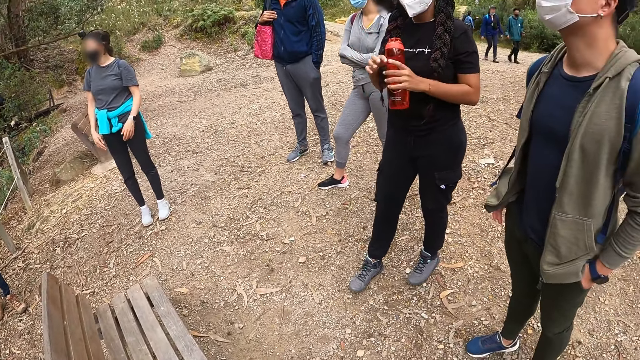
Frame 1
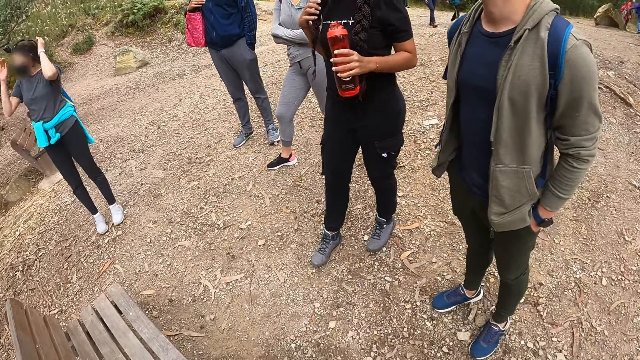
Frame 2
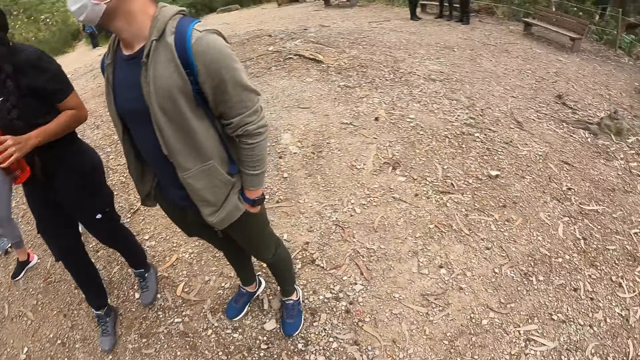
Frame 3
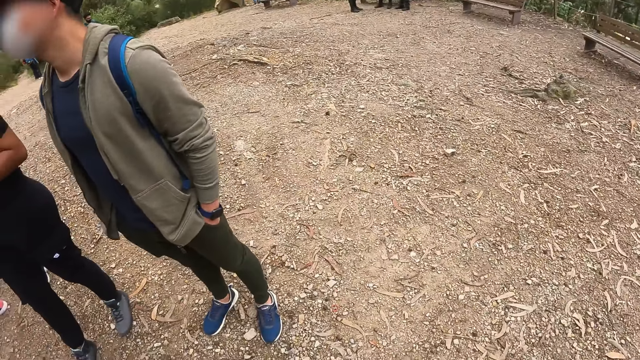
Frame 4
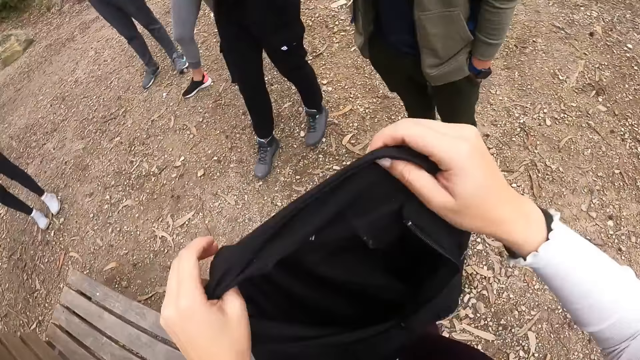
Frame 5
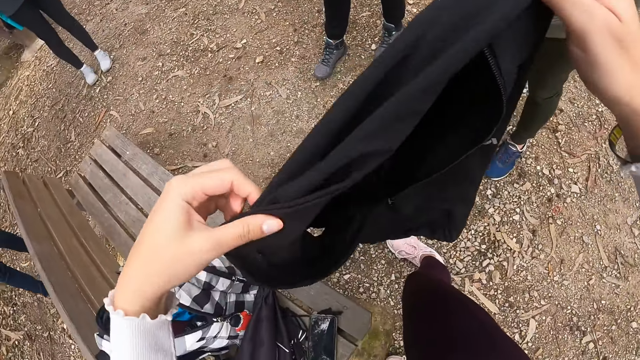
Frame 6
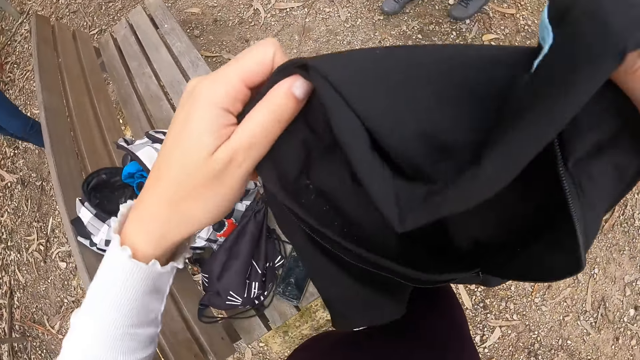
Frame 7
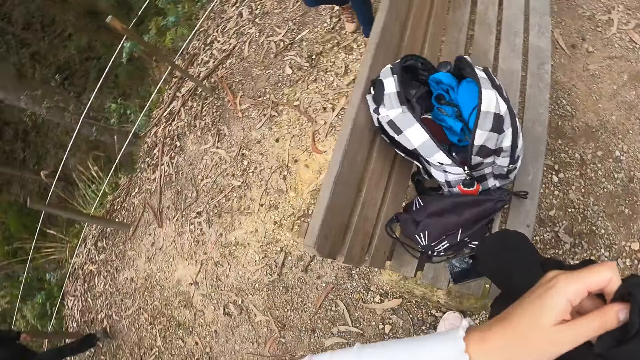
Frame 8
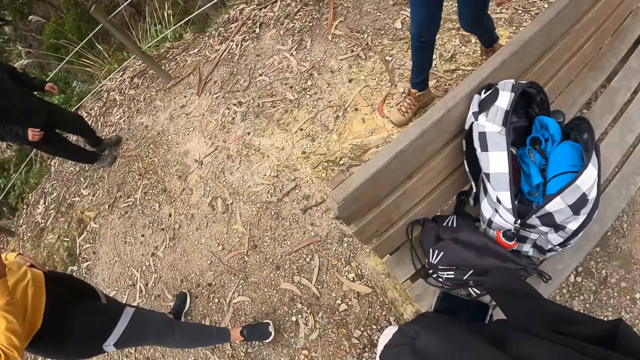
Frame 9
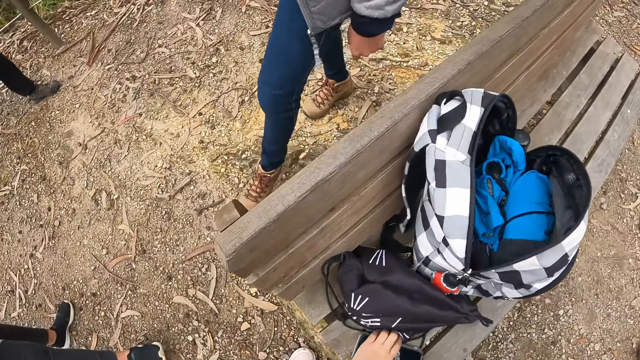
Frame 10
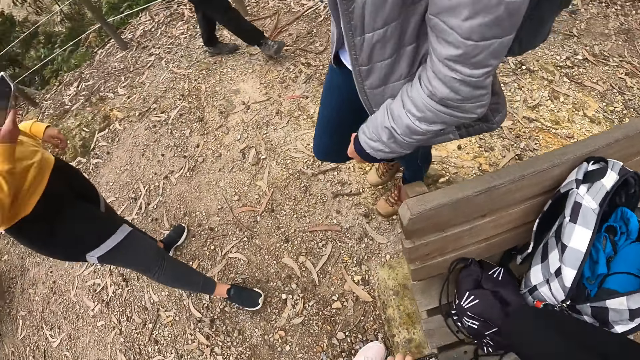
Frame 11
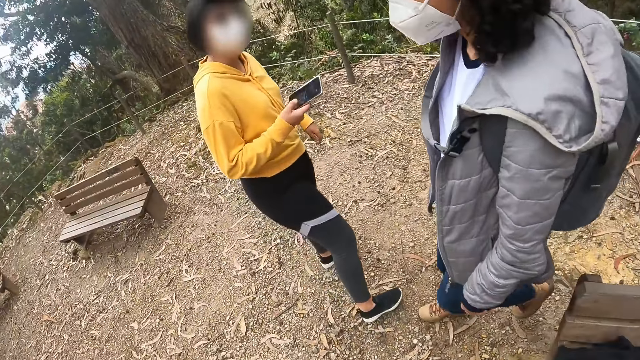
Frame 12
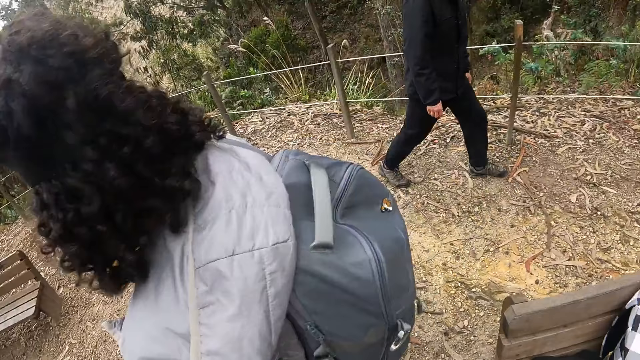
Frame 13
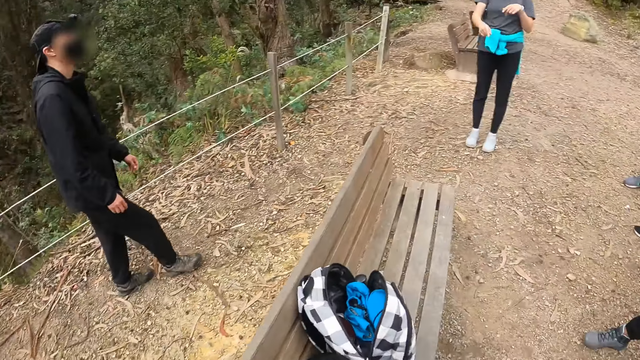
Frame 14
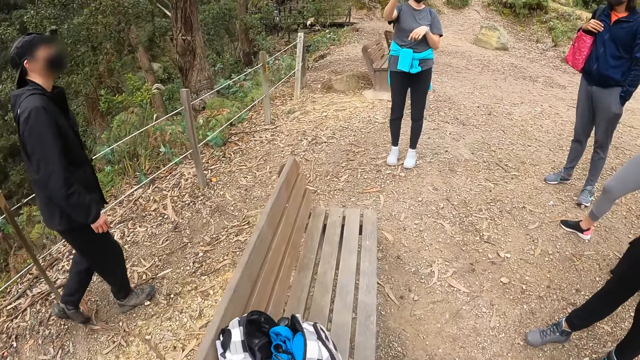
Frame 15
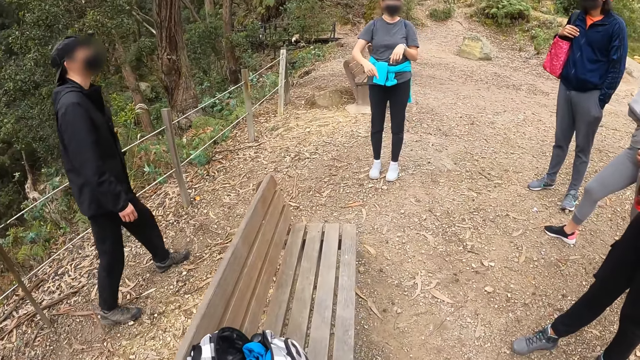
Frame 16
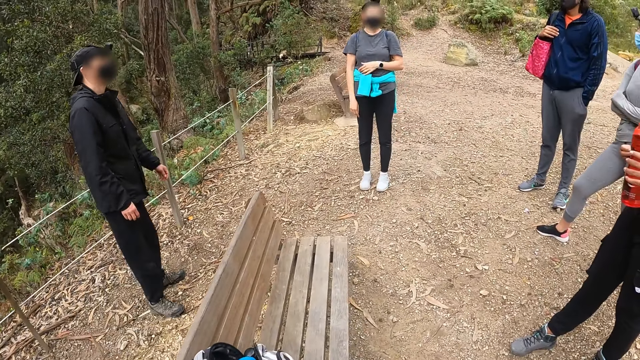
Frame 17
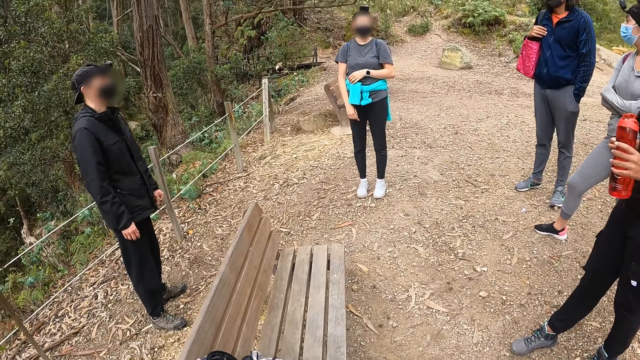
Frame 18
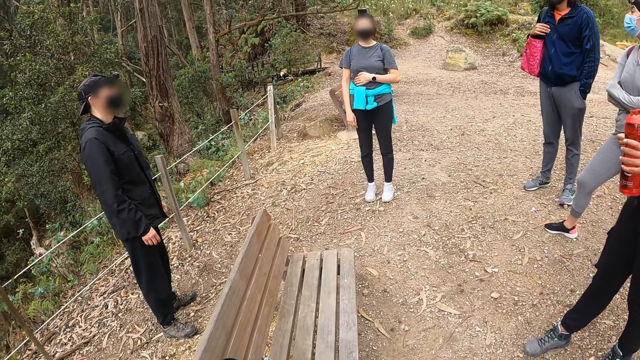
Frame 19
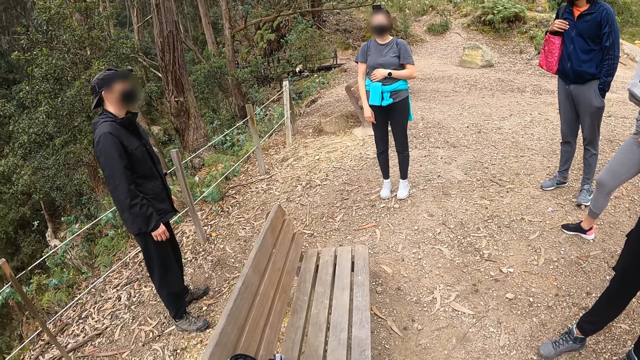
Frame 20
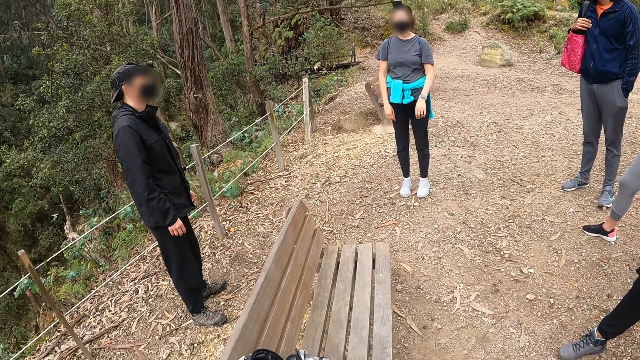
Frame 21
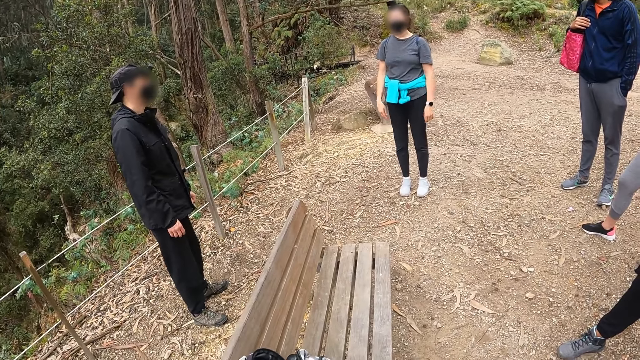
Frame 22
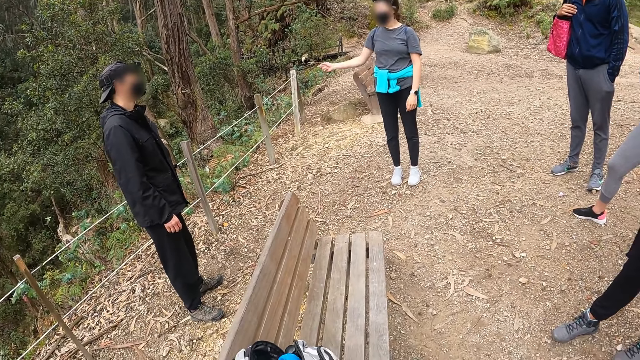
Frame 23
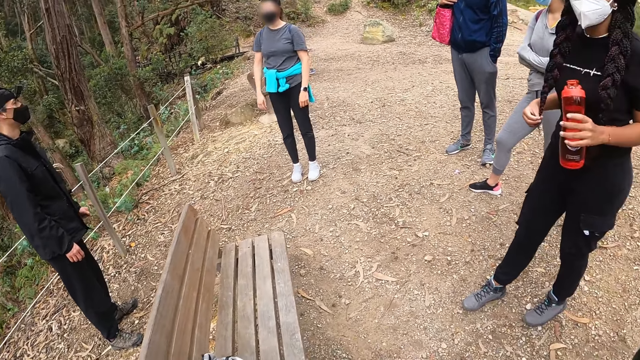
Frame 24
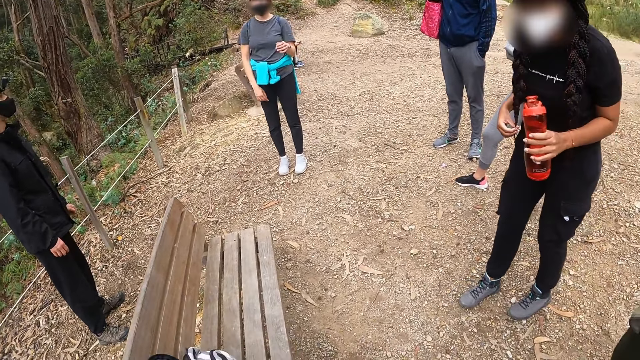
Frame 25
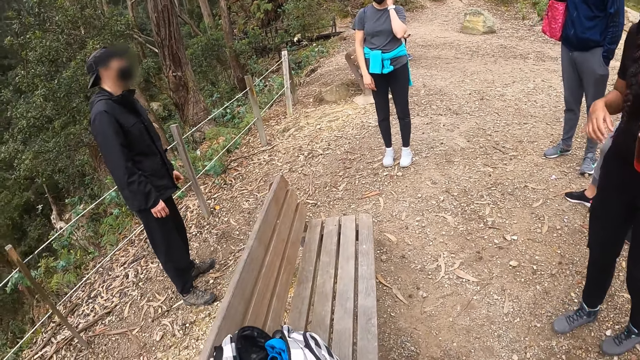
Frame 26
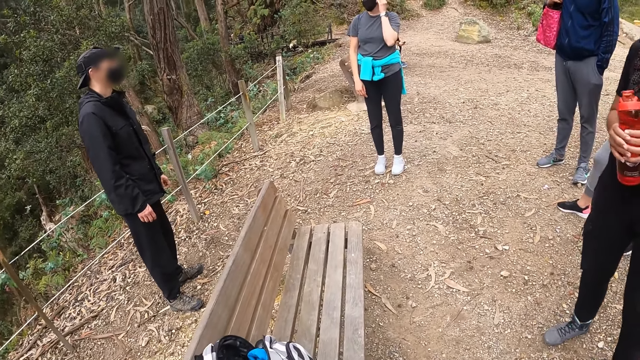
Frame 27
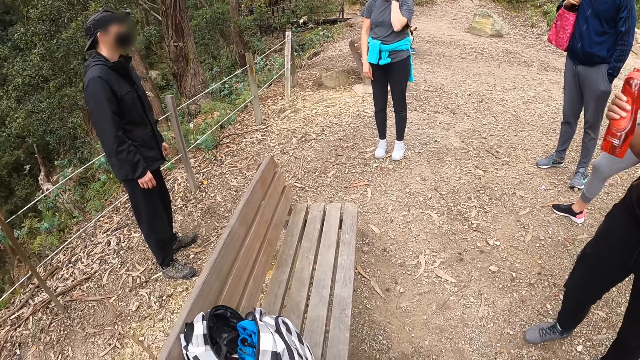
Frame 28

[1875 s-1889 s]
The camera wearer folds the cloth or jacket with both hands. She picks up the phone from the chair with her left hand. She drops the jacket on the chair. She looks around the area.

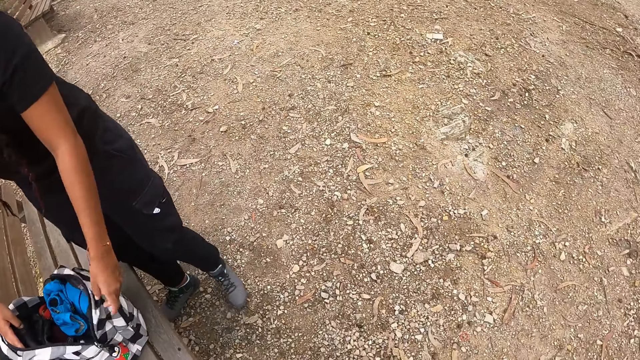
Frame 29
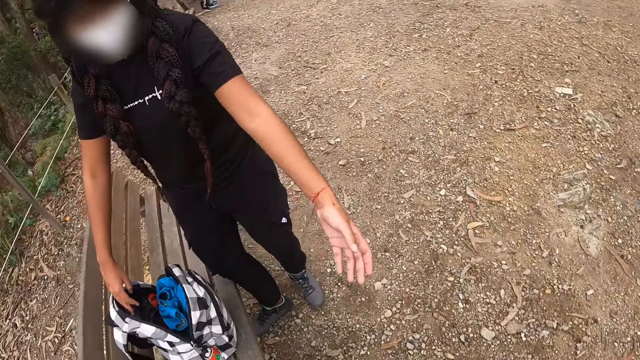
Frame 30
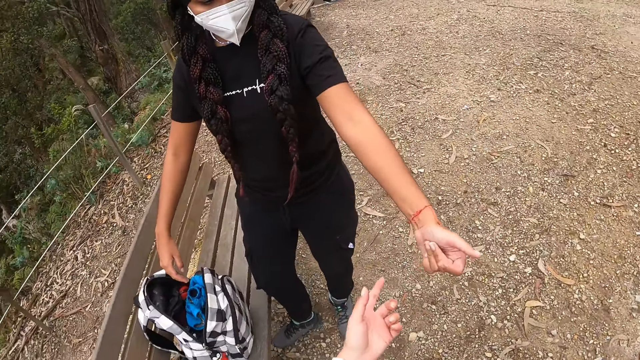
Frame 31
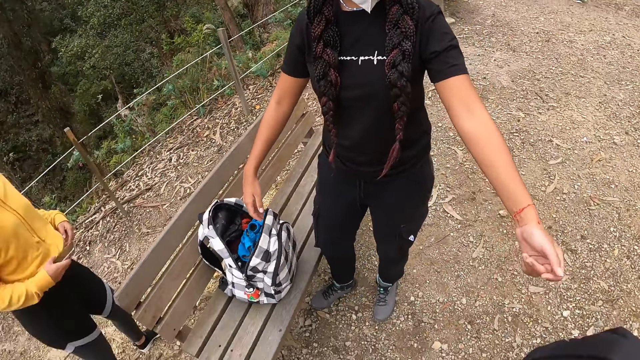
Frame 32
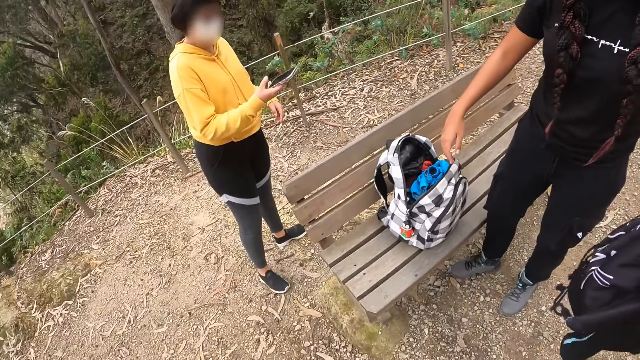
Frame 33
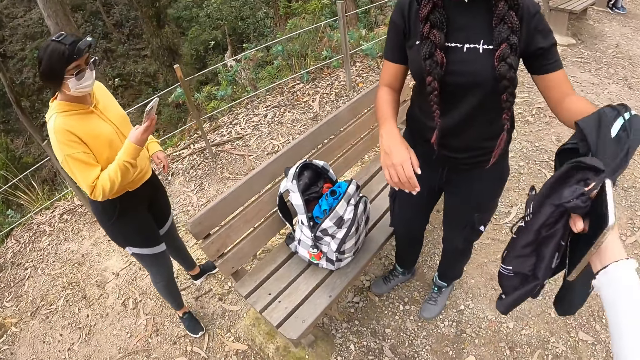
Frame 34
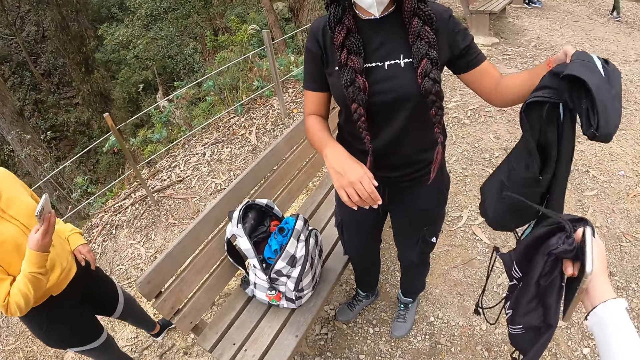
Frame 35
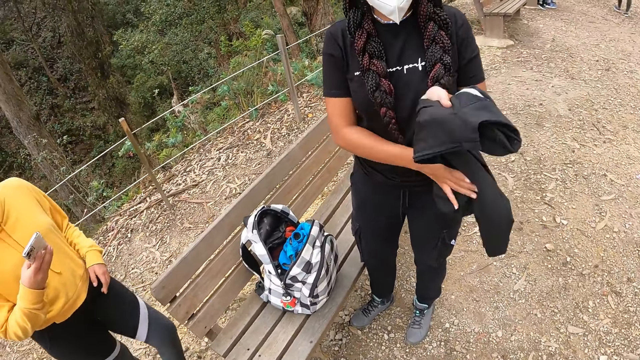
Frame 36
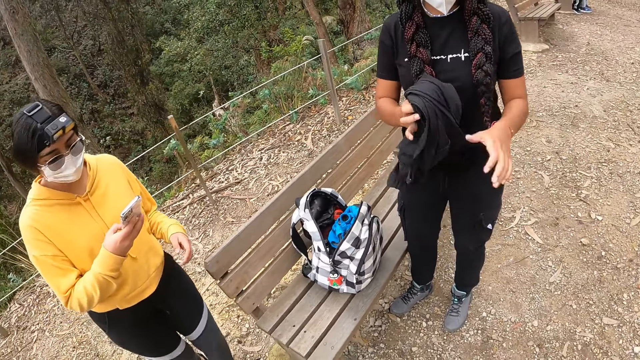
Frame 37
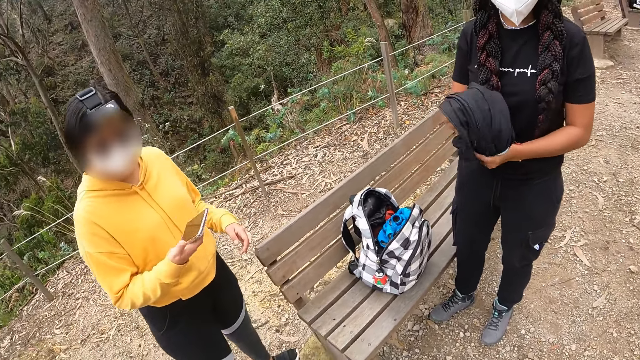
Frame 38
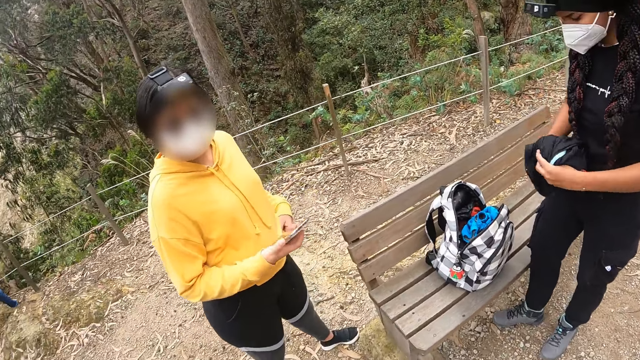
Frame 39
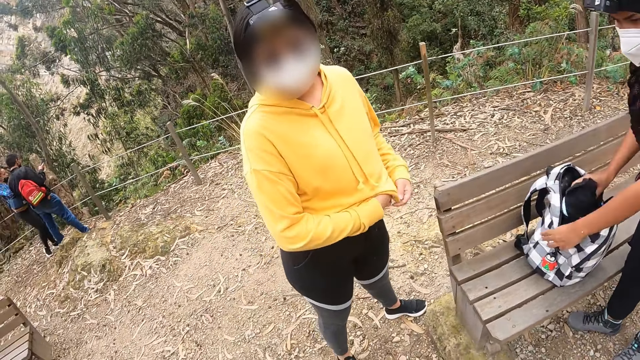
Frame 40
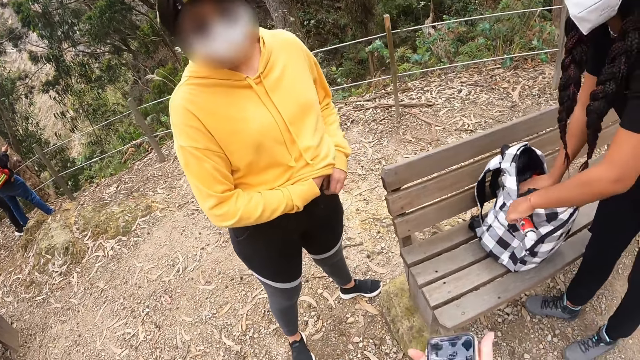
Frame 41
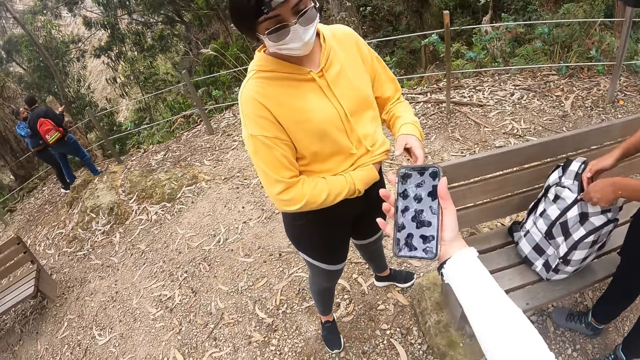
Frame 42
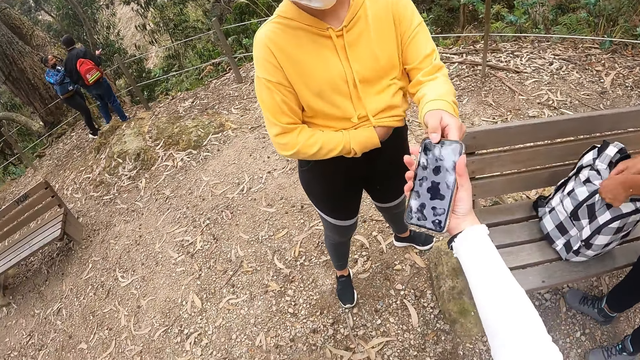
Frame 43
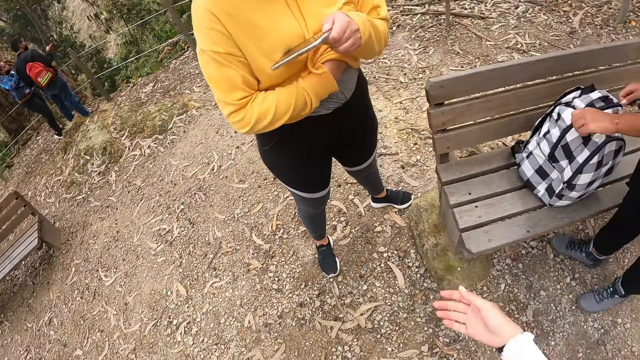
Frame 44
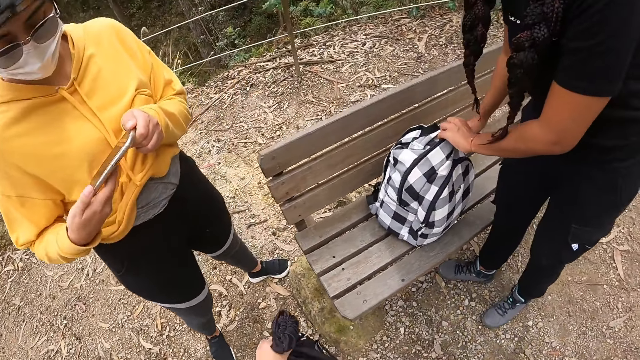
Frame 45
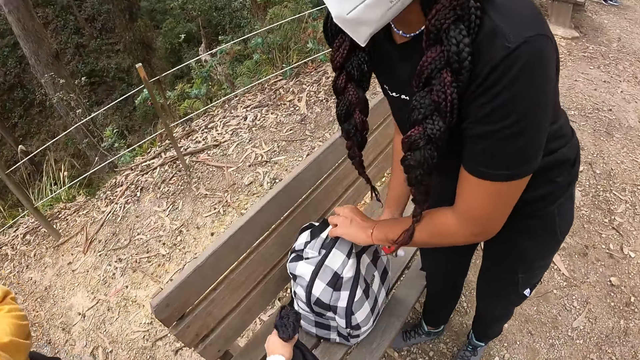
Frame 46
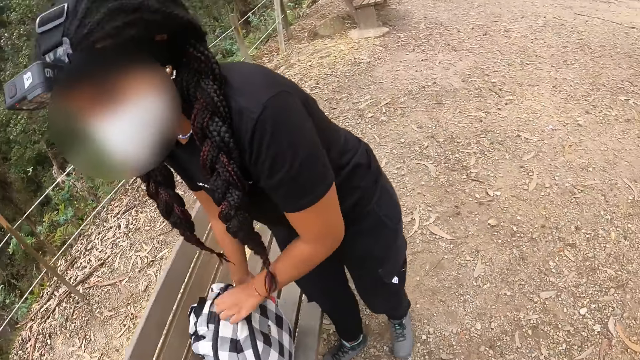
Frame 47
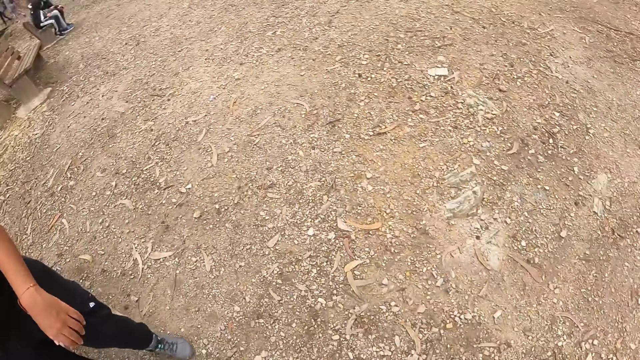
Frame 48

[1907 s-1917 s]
The camera wearer points her left hand to a woman. She dialogues with the woman. She hands the jacket to the woman with her right hand. The woman puts the jacket in the bag with her right hand. The camera wearer hands the phone to another woman with her right hand. The first woman closes the bag with her right hand.
